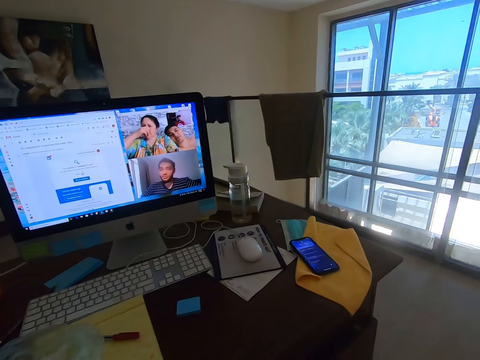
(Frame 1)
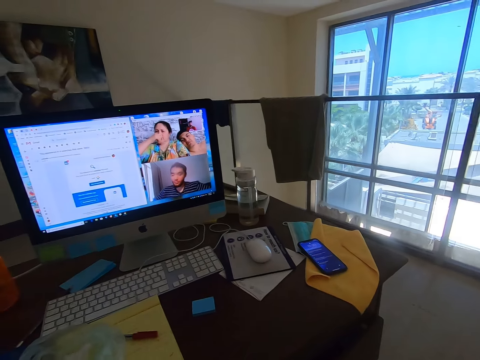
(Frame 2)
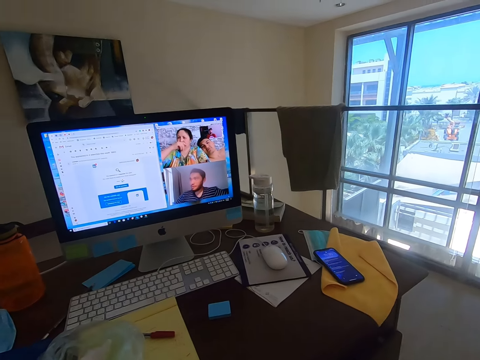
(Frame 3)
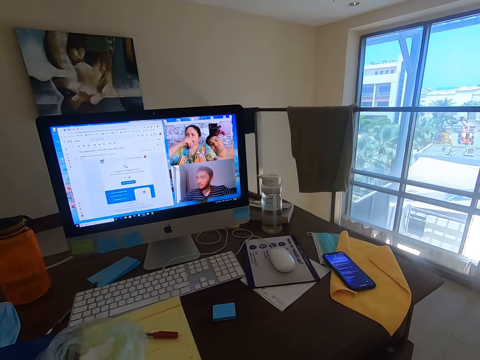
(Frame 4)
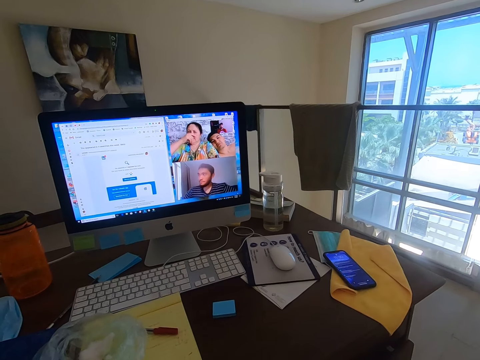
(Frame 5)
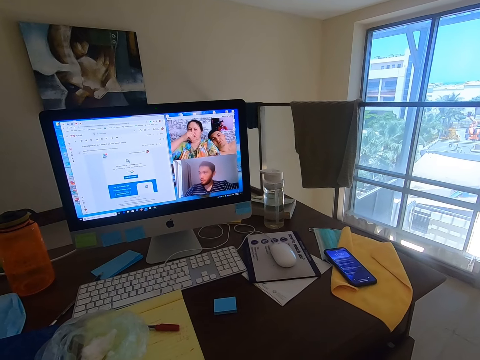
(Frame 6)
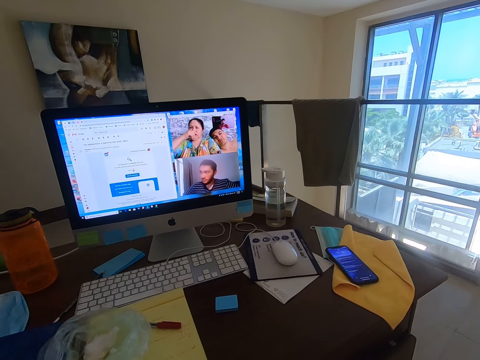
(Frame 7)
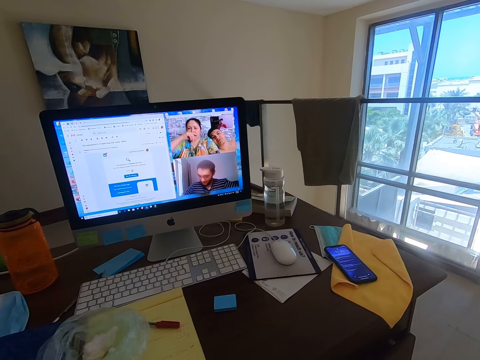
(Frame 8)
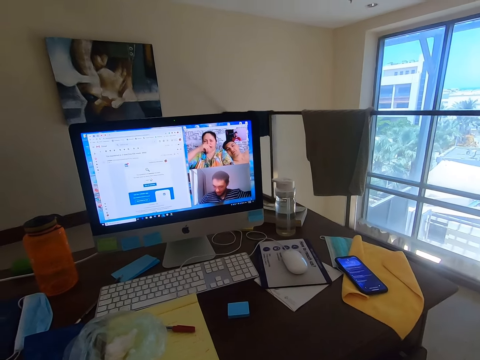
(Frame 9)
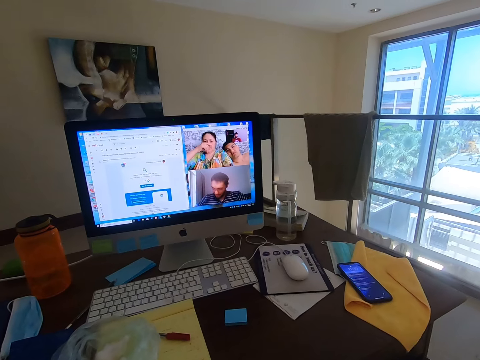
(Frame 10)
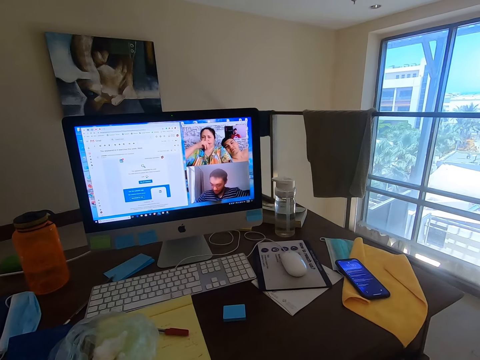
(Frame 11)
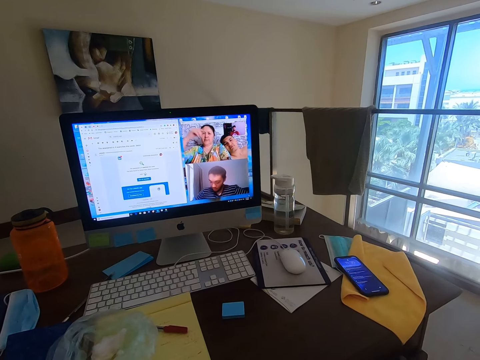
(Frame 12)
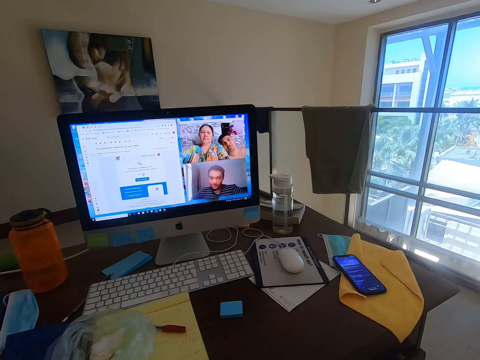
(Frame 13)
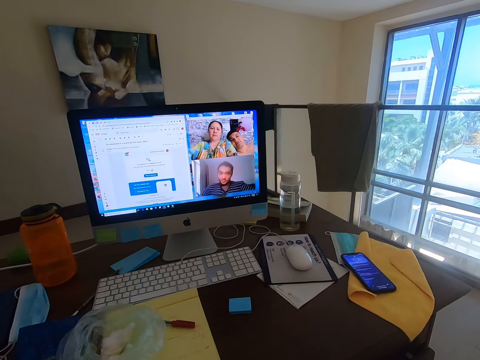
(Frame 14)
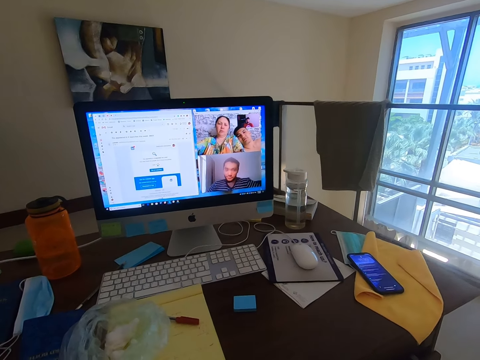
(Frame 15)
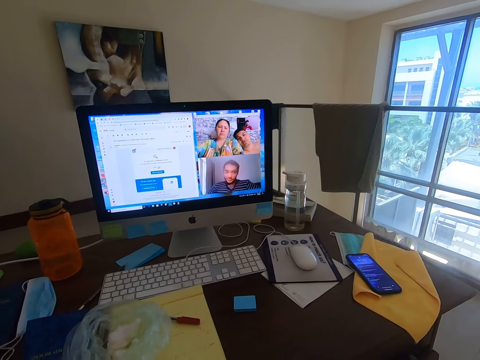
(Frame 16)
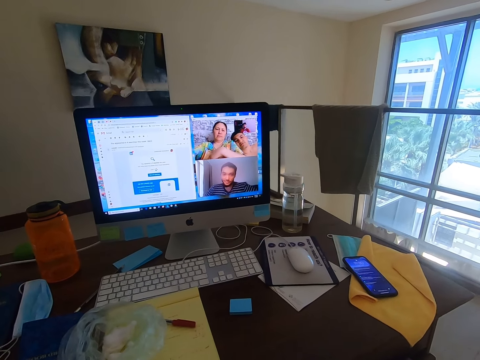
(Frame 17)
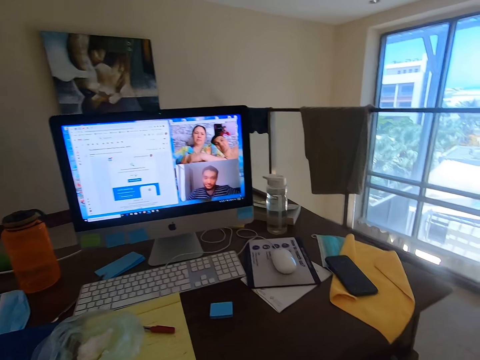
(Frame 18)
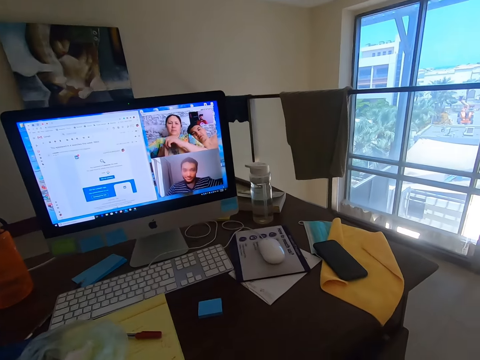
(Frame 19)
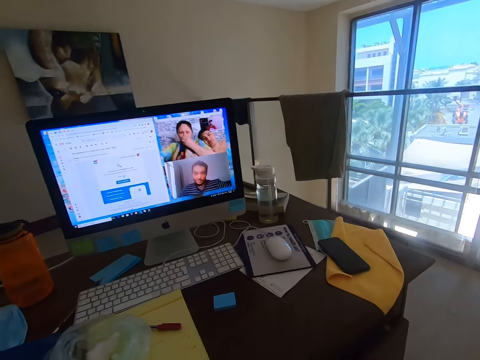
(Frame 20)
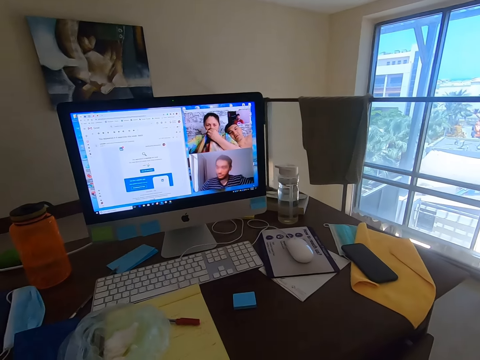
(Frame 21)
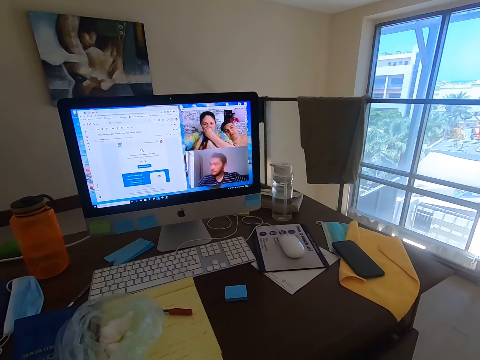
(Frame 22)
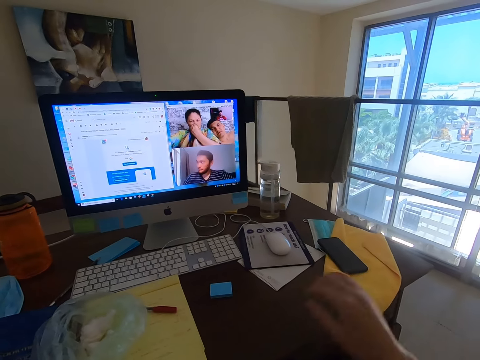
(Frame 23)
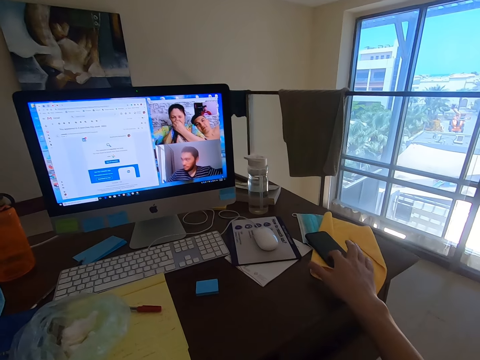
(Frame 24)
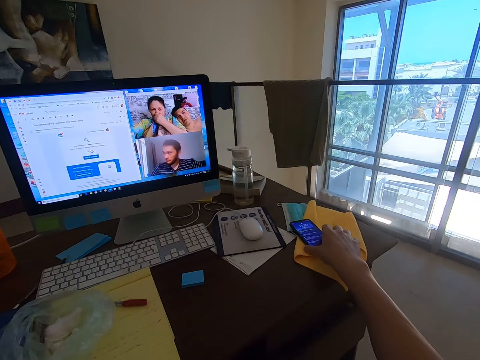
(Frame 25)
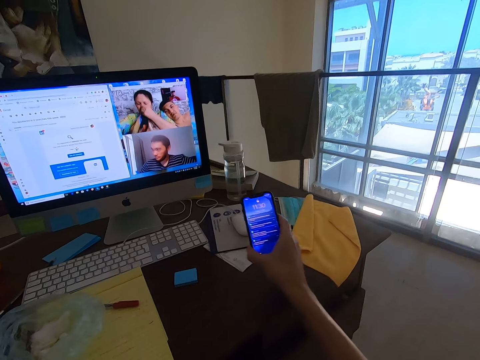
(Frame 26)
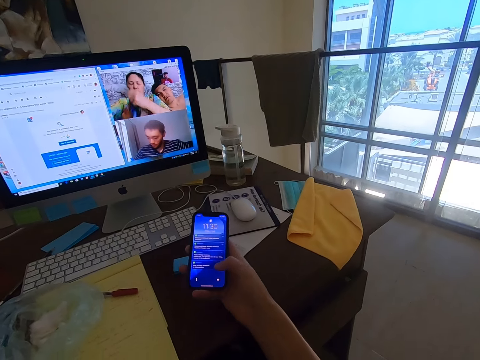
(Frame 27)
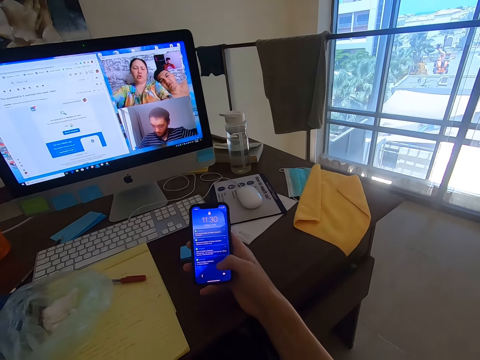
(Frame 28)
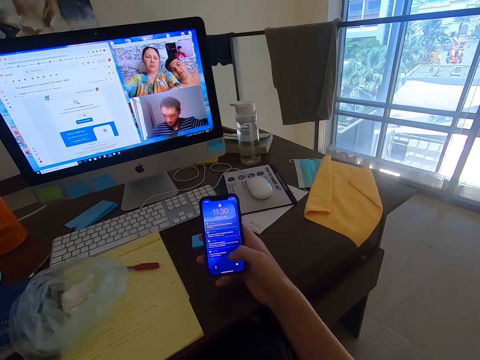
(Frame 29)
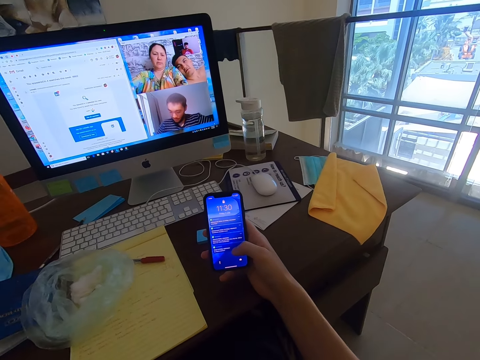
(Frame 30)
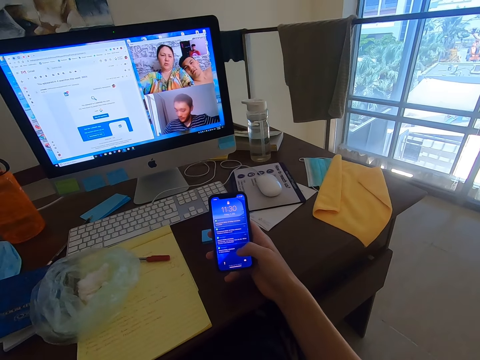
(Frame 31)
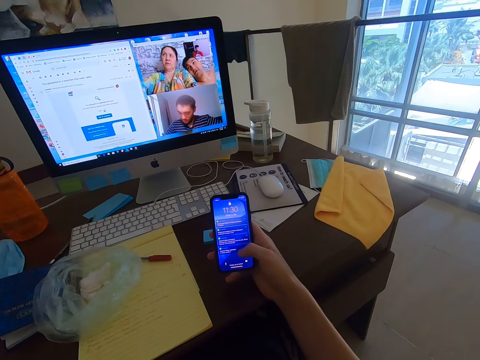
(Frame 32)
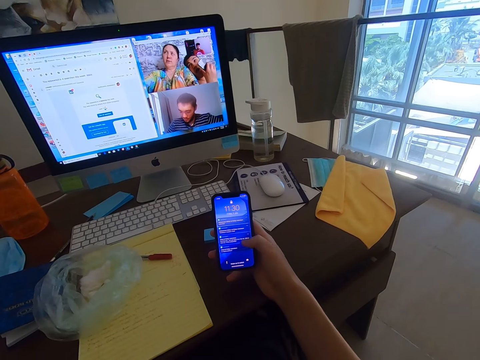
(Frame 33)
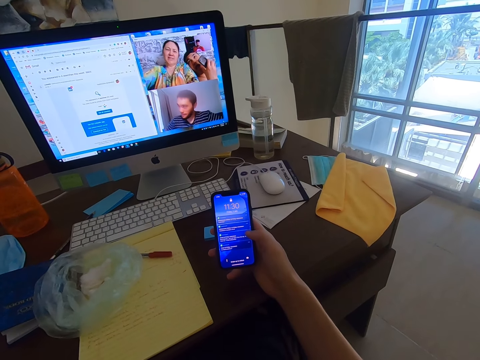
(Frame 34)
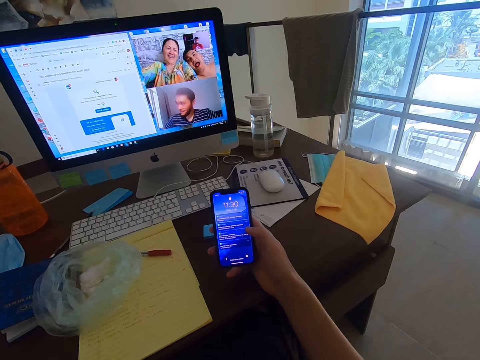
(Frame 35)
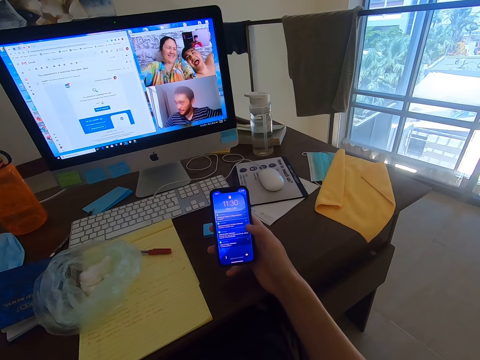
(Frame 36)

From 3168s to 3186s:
The camera wearer conversed with a man, another man and a woman. They touch the phone, pick up the phone and look at the phone. The woman converses with the camera wearer. The camera wearer operates the phone.

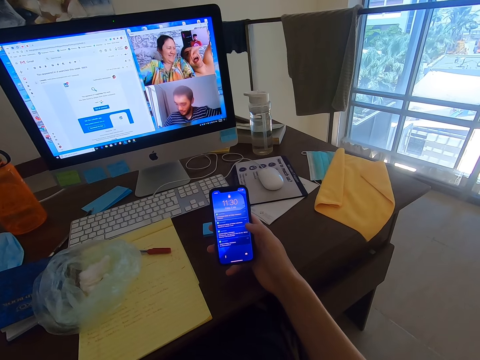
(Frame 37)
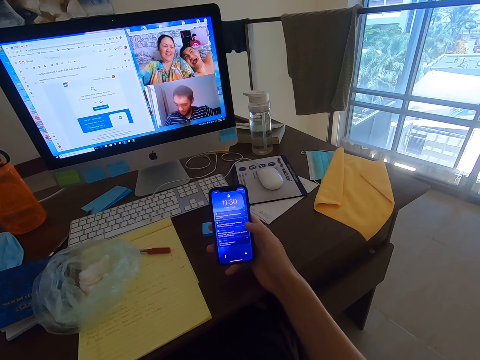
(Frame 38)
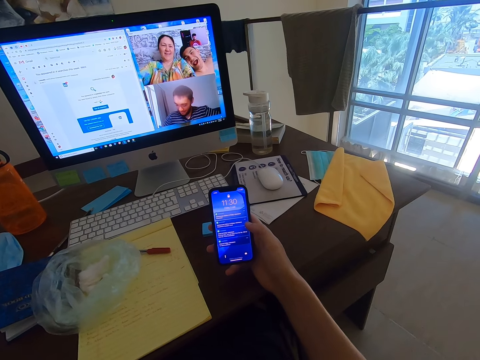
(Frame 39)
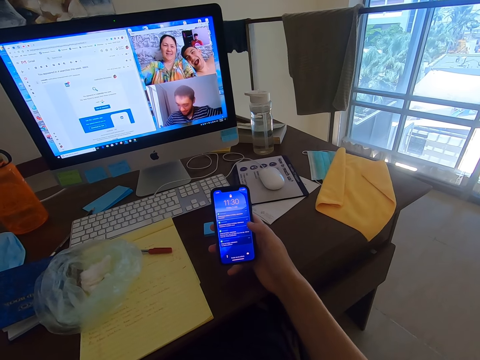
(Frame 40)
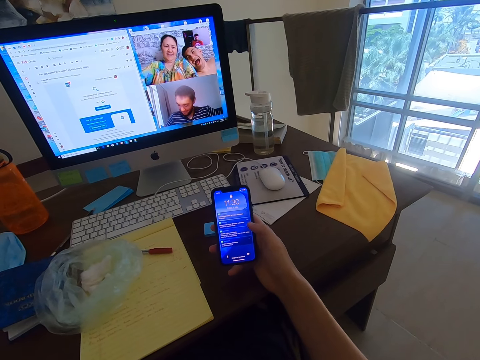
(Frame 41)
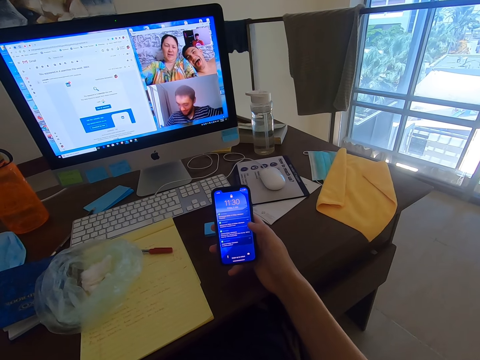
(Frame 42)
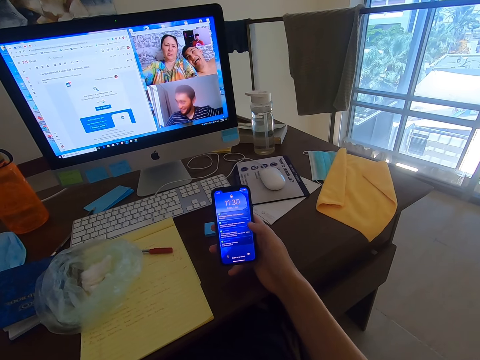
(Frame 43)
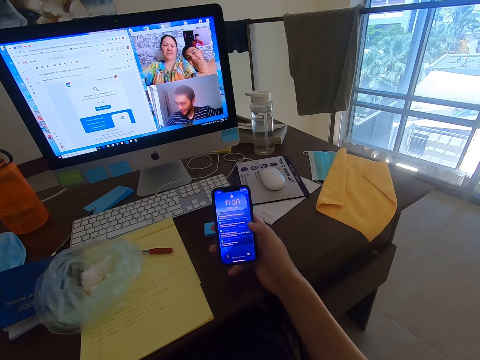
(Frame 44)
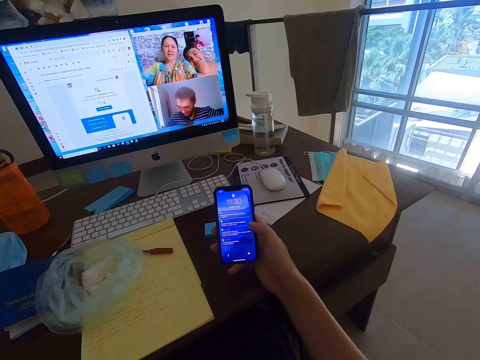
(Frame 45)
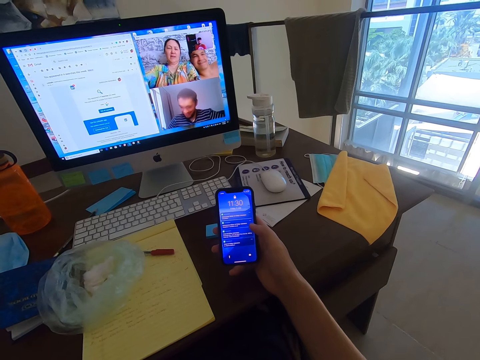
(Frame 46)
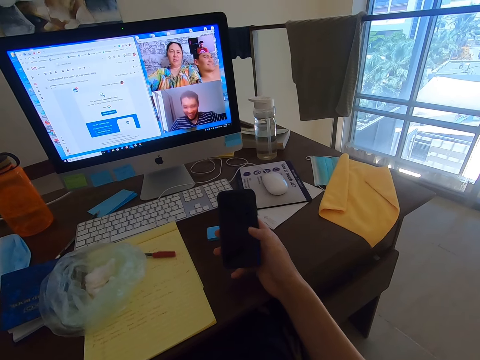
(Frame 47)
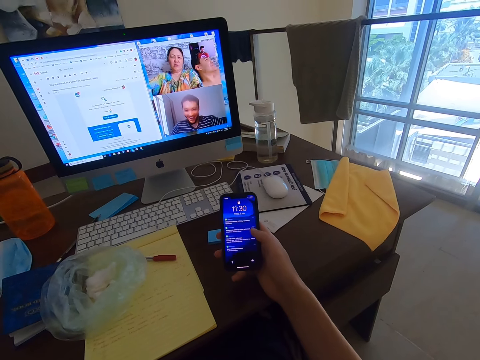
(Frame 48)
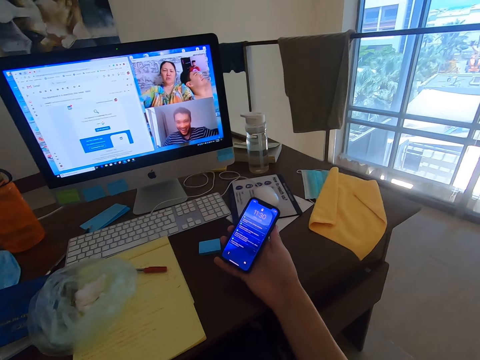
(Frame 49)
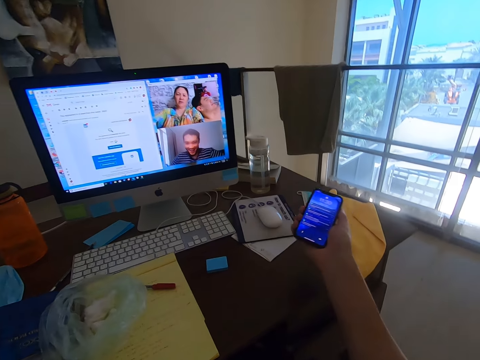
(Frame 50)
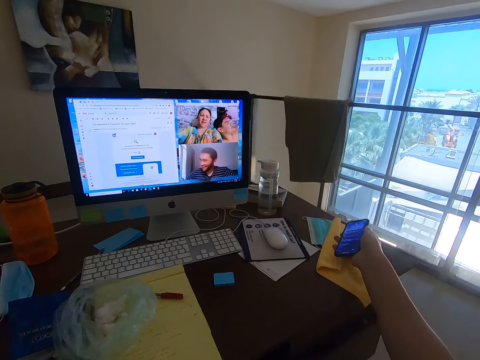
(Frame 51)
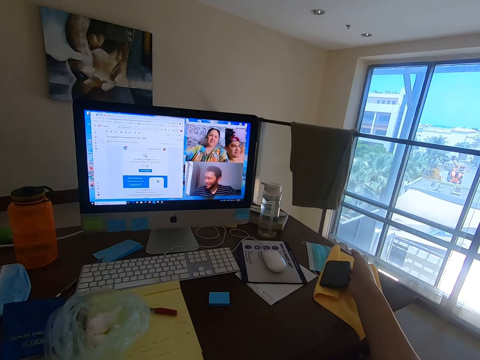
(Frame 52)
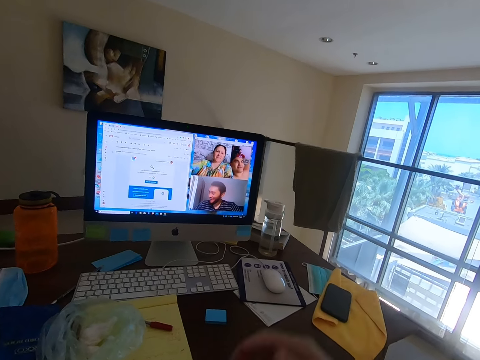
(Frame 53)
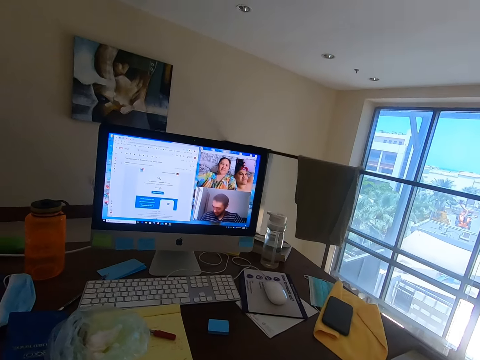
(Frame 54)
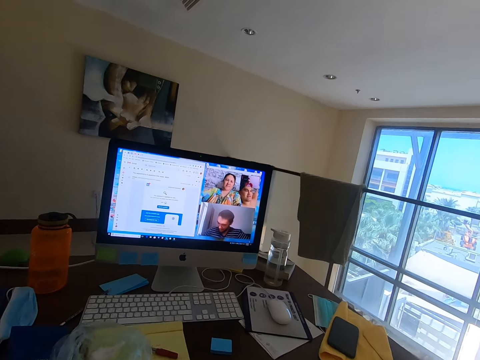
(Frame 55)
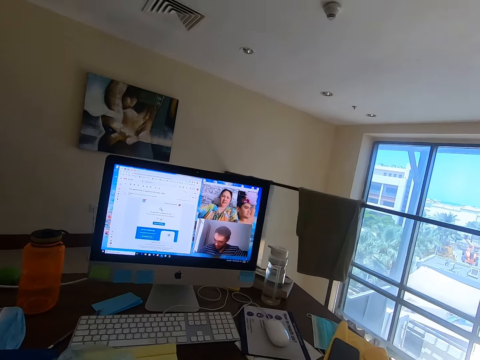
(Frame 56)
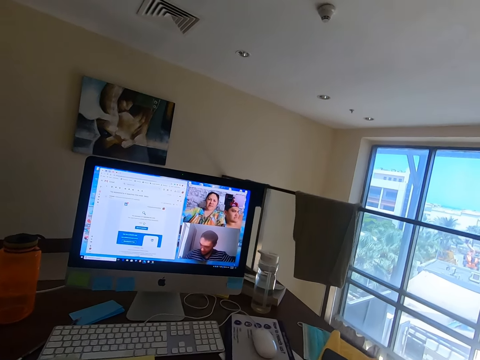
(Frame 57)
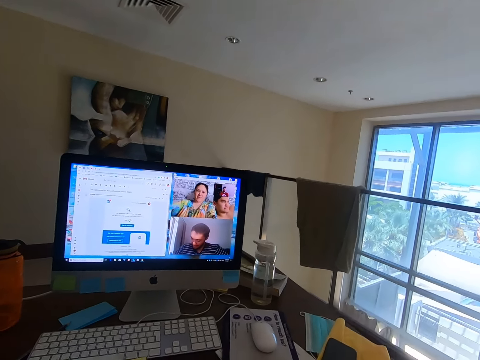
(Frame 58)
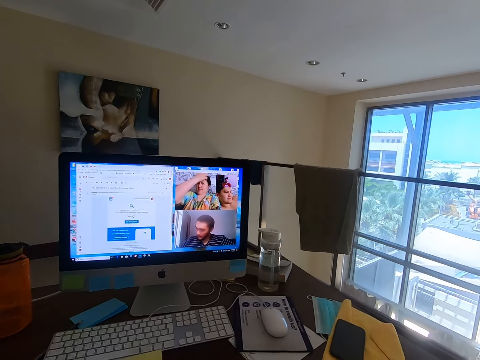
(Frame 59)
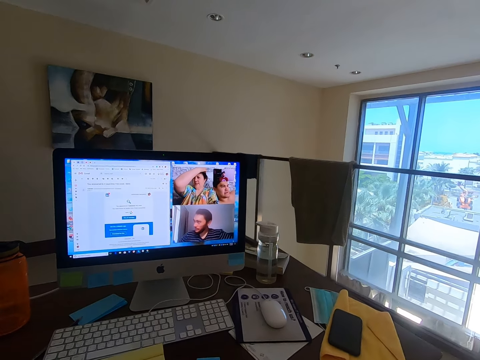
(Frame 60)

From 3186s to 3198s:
The camera wearer touches the phone and places the phone on the towel. They conversed with a man, another man and a woman.
